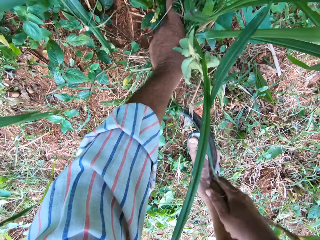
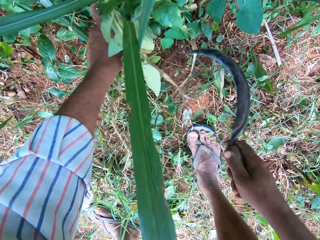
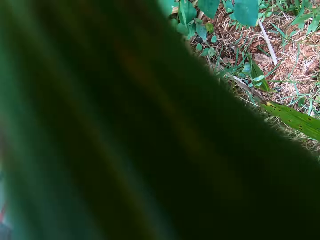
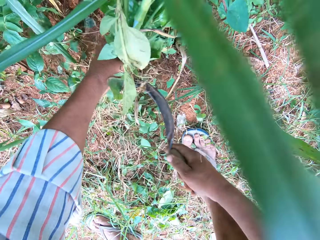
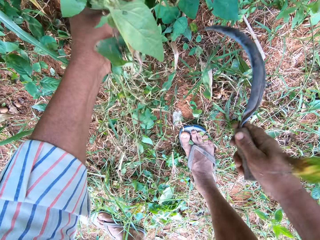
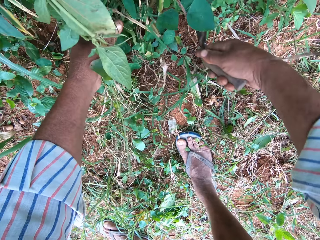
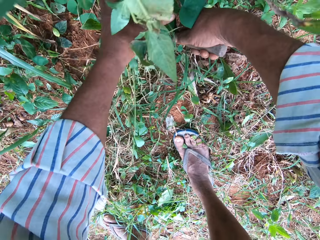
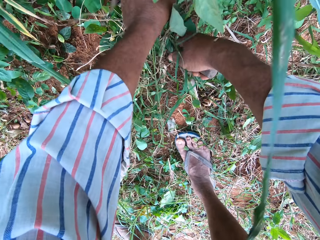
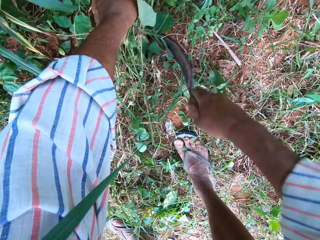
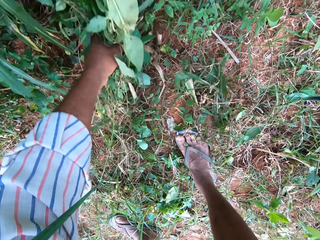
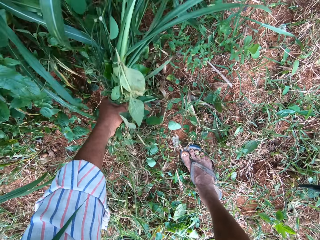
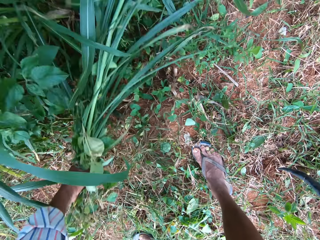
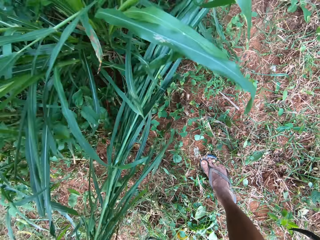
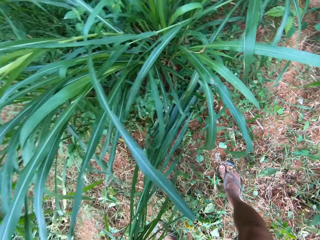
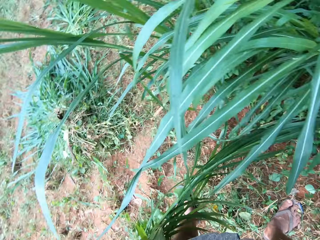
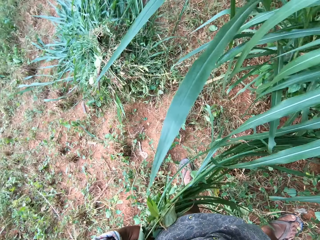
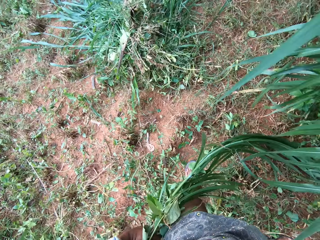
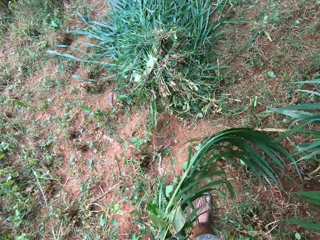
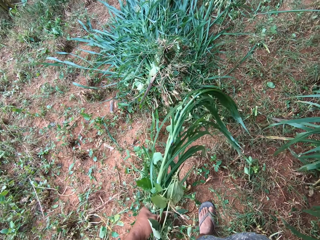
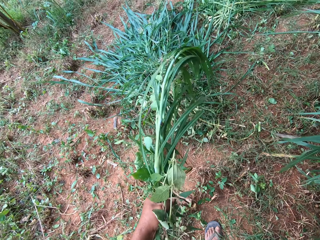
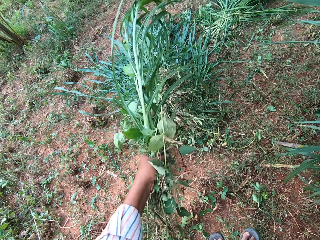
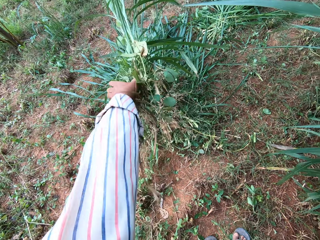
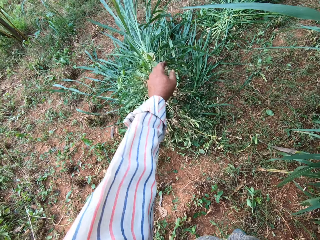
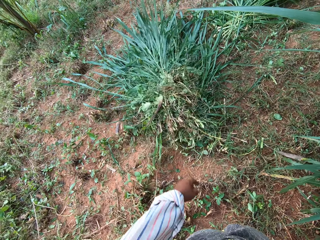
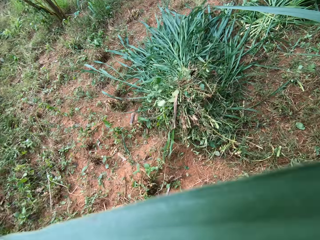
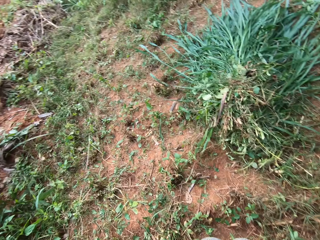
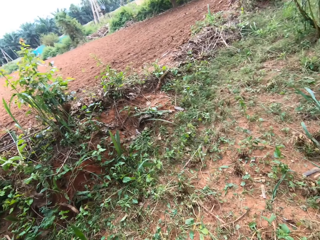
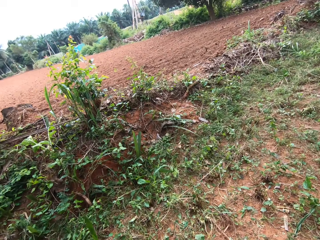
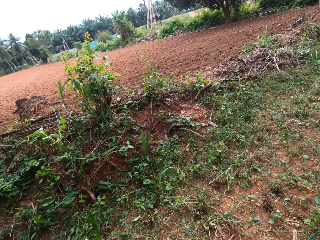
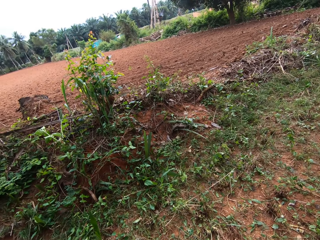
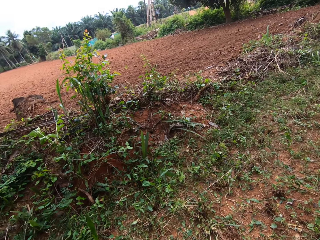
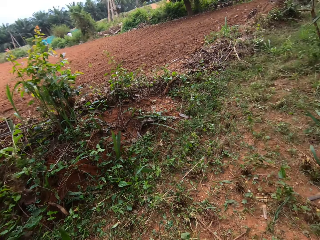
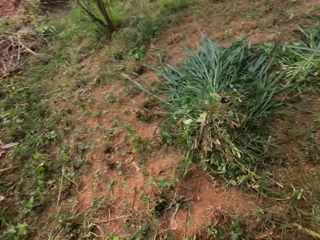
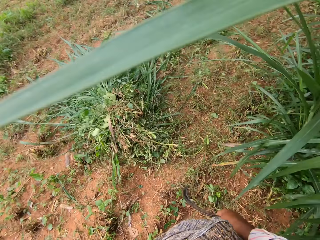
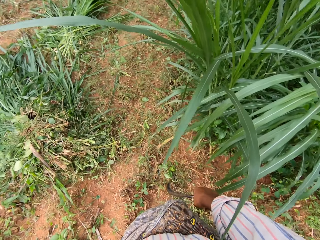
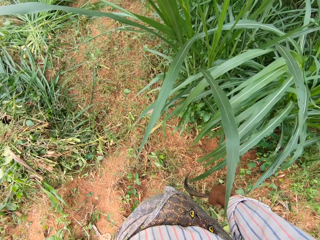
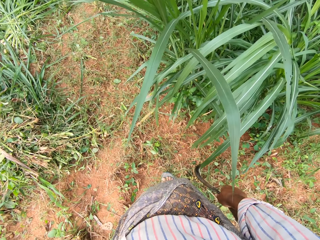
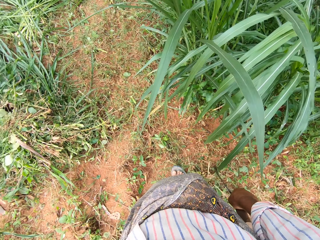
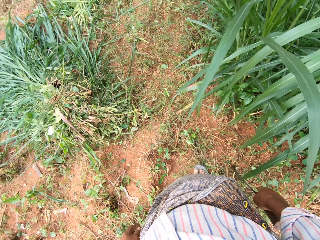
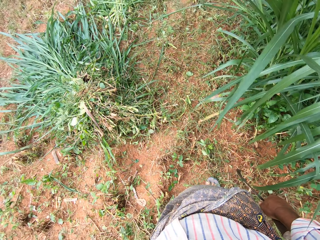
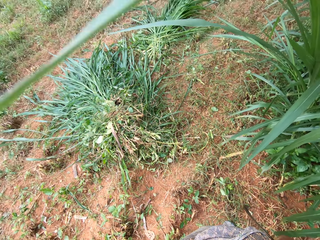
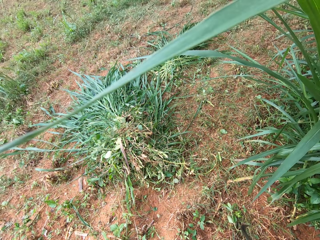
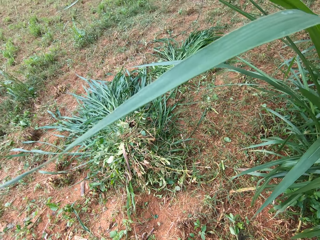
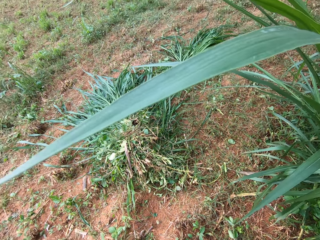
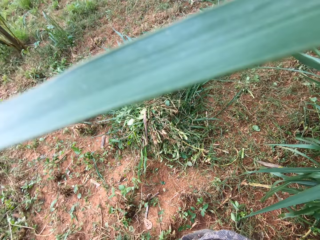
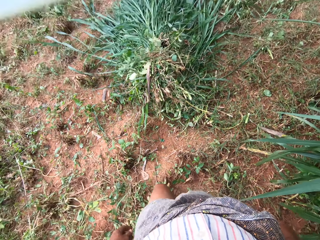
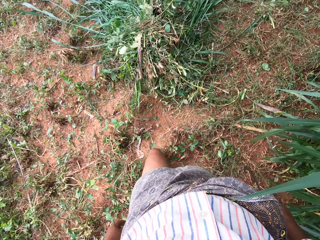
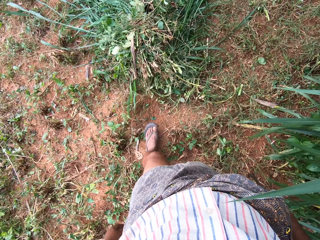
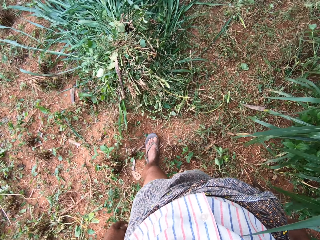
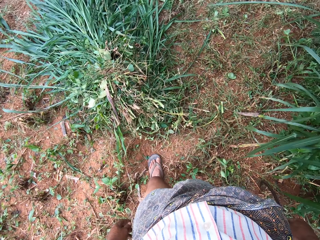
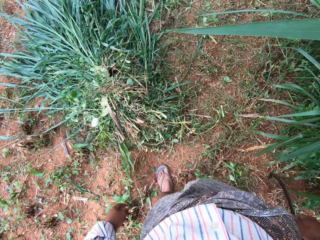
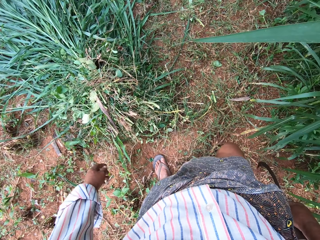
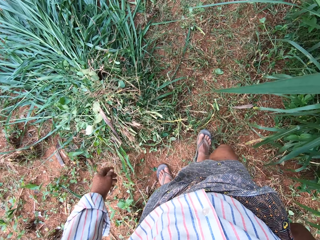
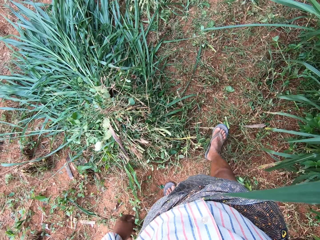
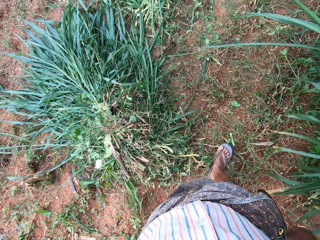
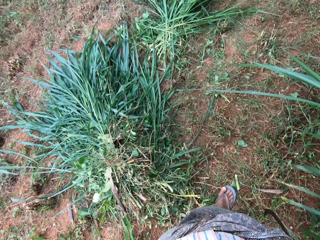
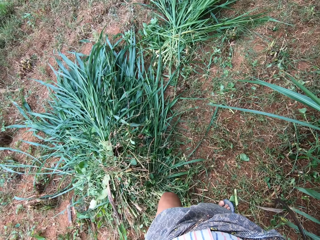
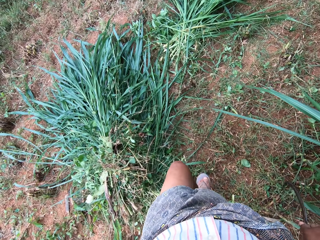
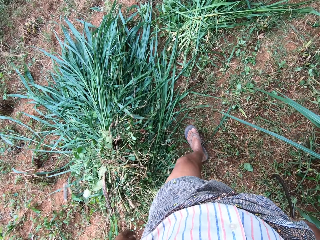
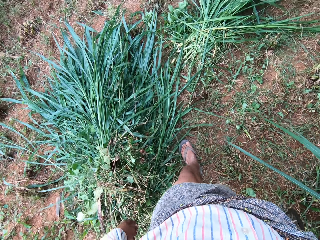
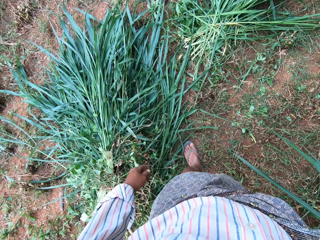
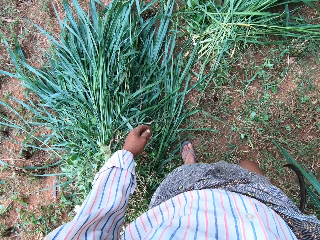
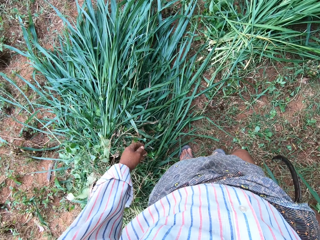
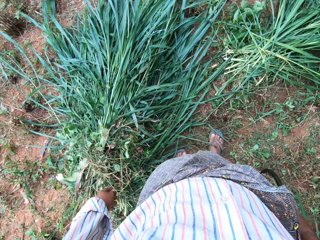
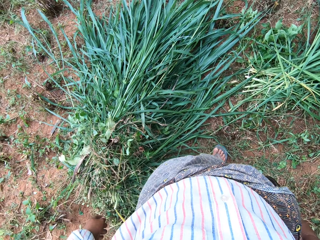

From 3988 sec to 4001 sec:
The camera wearer stands. They throw the grasses on the ground with other grasses. They stand. They walk.

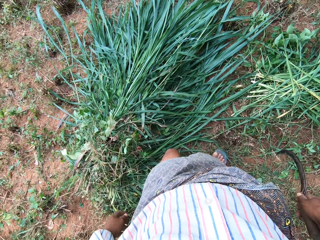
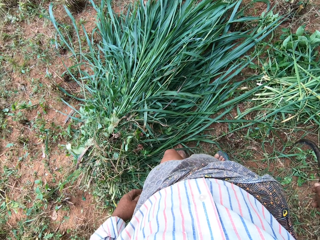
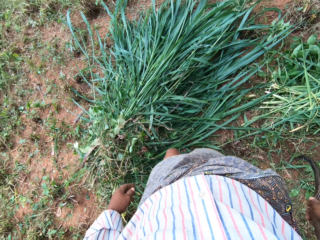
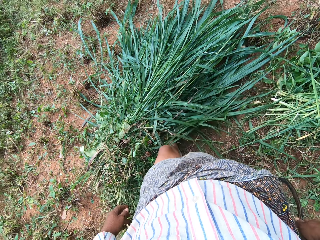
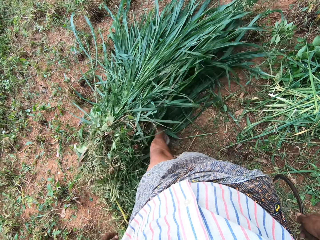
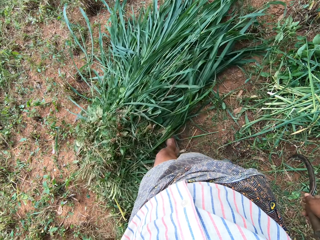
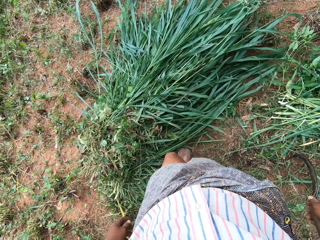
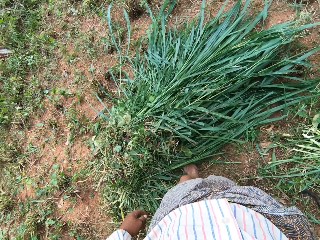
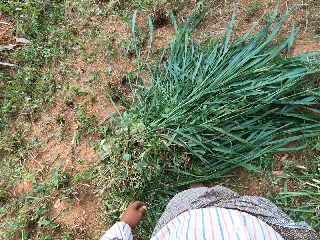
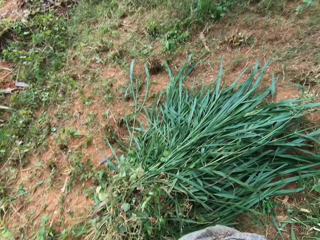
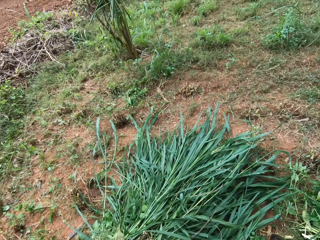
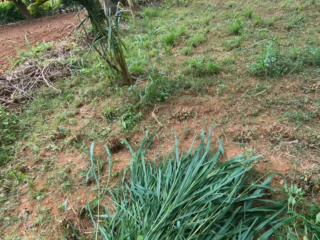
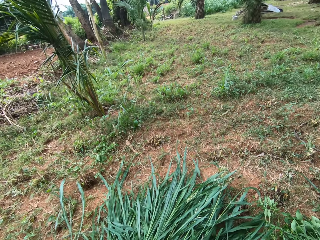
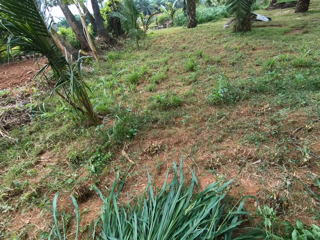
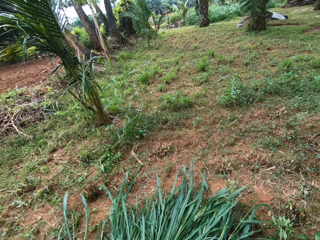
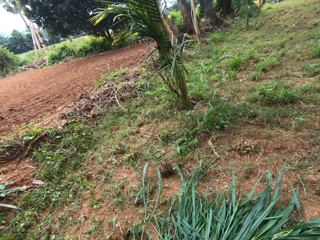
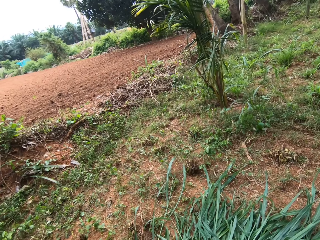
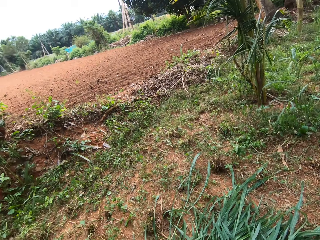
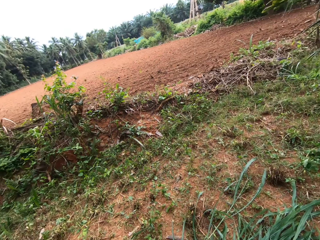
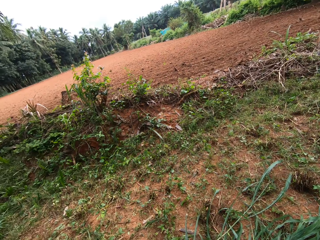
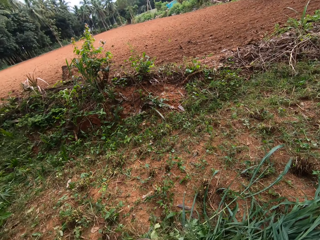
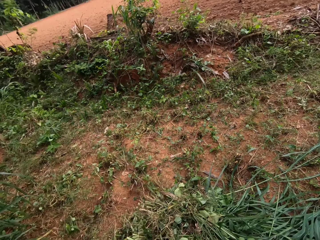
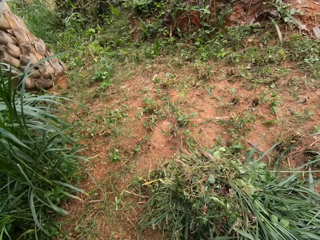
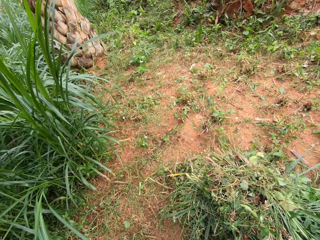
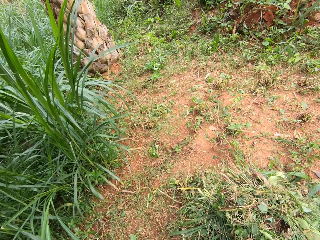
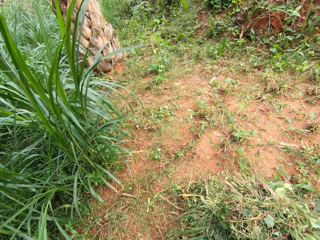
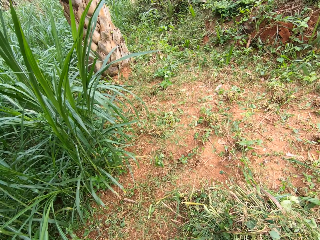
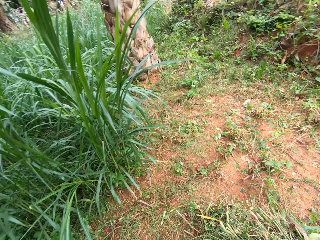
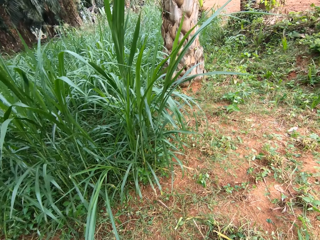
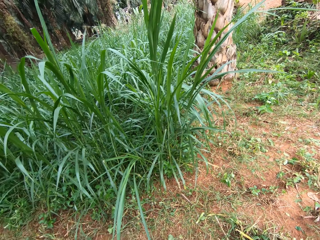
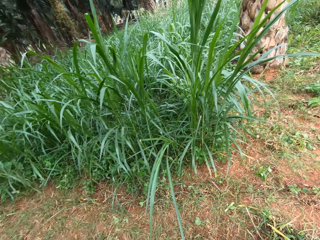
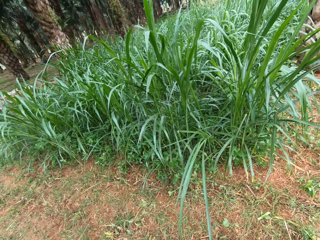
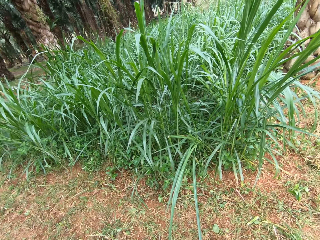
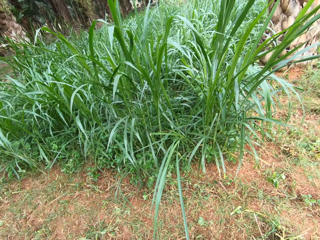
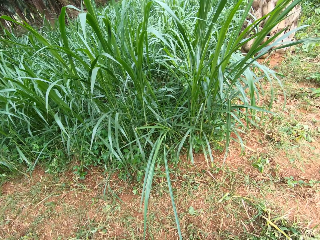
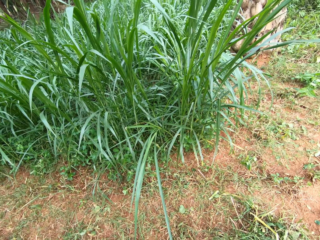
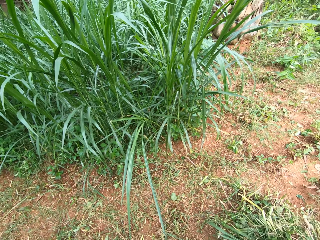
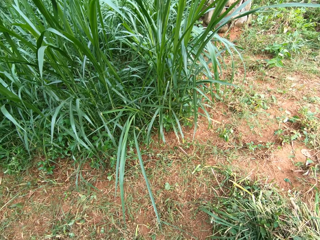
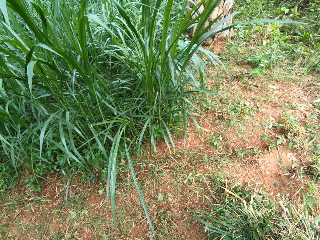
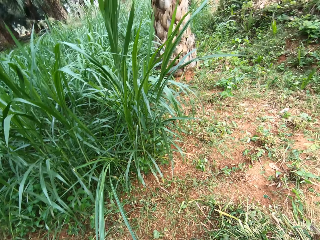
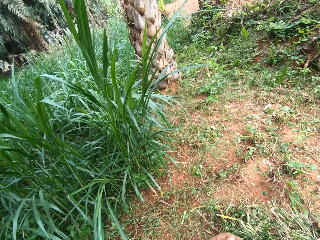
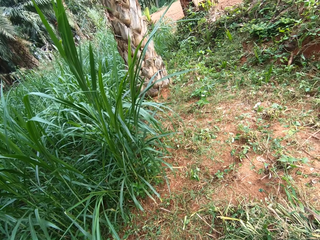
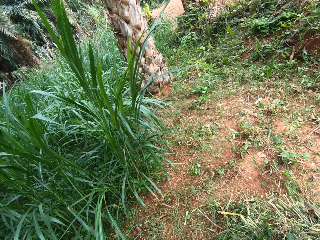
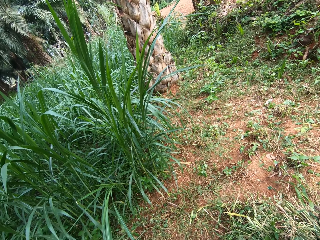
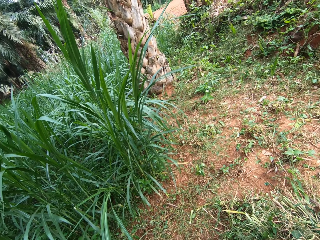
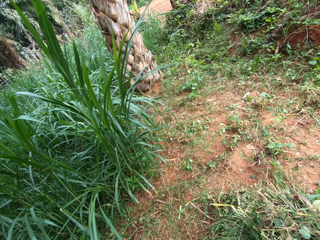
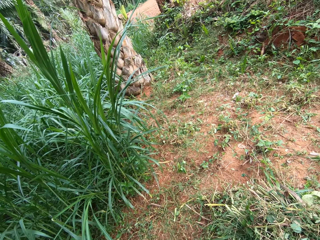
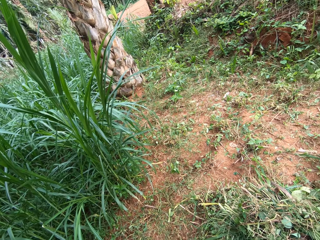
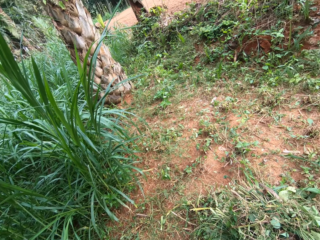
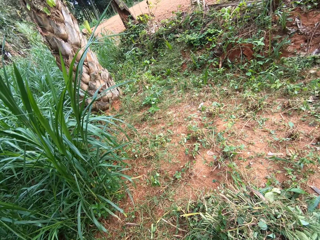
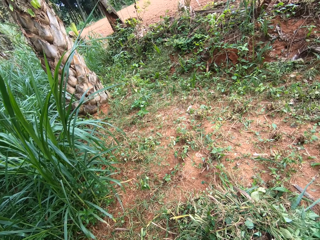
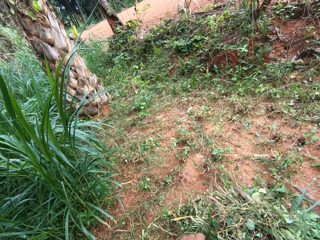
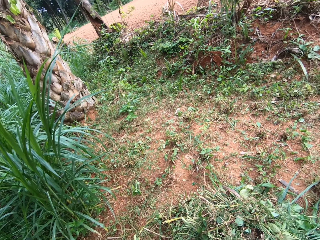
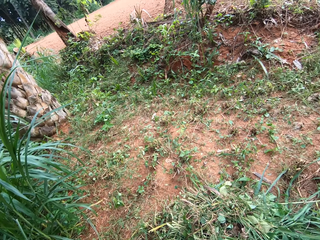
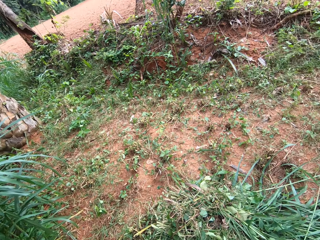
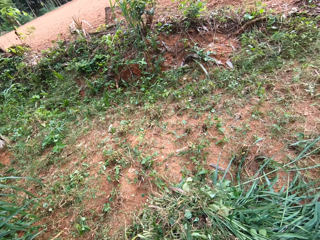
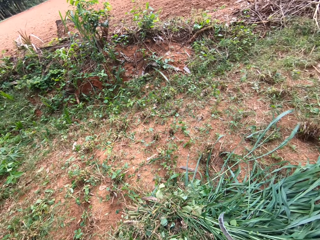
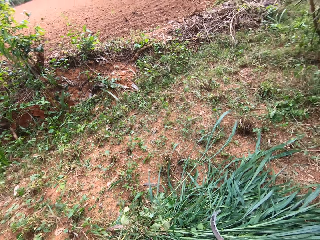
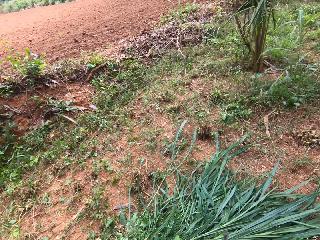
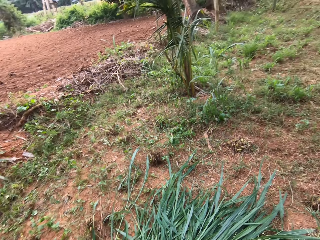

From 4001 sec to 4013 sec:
The camera wearer kicks the grasses on the ground together. They stand.
